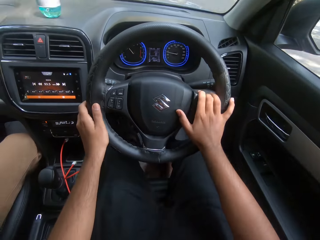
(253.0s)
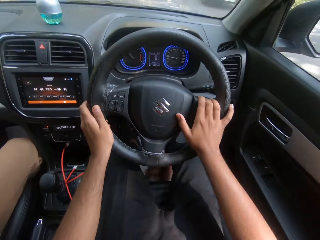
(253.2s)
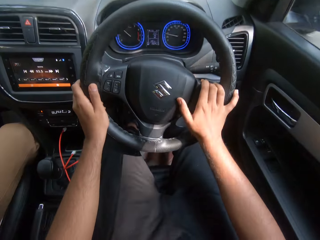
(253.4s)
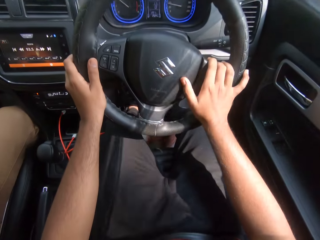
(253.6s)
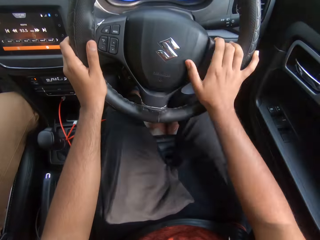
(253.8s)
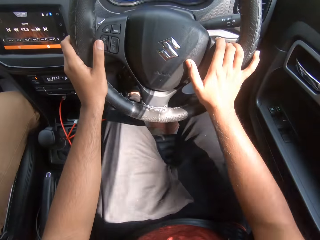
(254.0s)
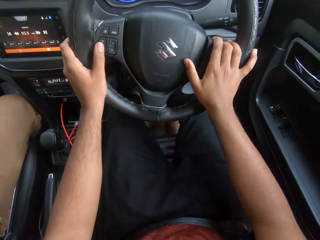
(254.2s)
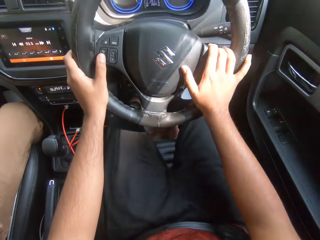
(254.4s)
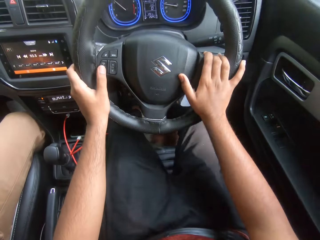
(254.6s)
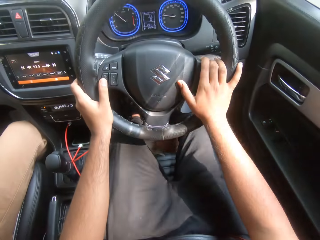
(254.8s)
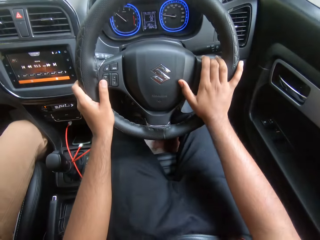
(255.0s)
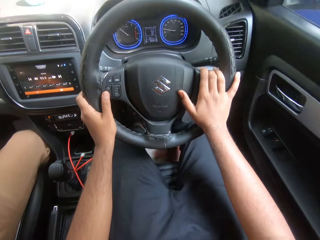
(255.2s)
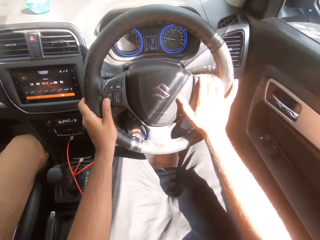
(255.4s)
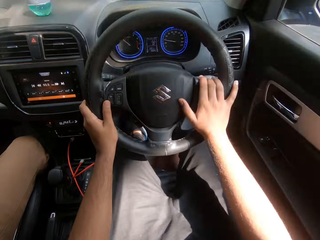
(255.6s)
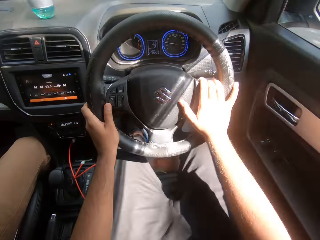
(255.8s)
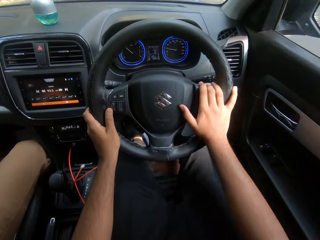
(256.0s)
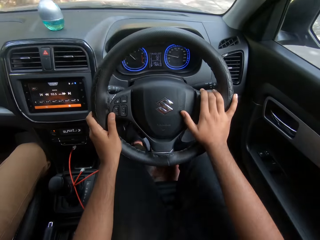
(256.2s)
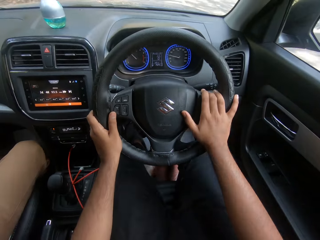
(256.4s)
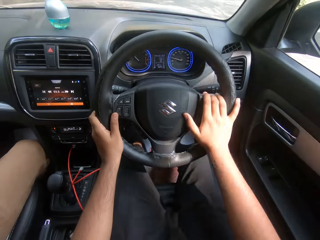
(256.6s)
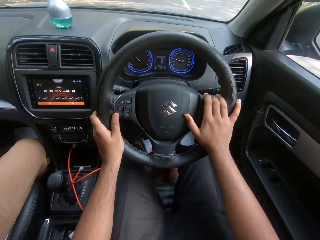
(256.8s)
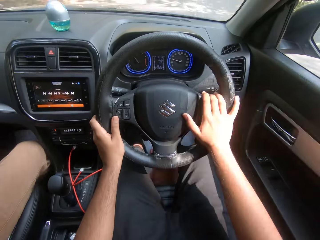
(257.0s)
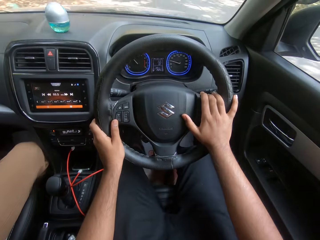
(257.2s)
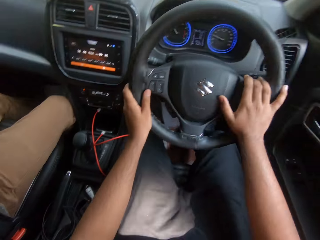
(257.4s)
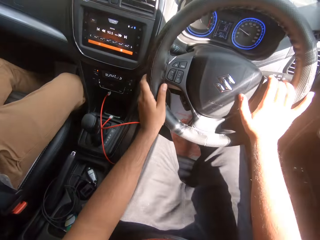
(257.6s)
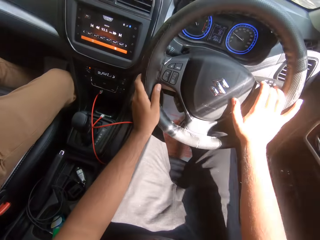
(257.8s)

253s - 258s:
A motorcycle drives past the camera wearer.

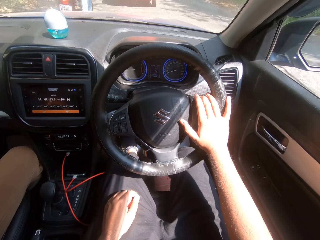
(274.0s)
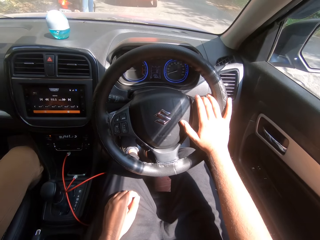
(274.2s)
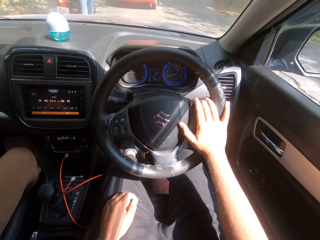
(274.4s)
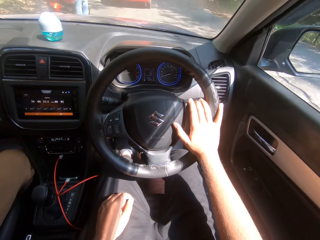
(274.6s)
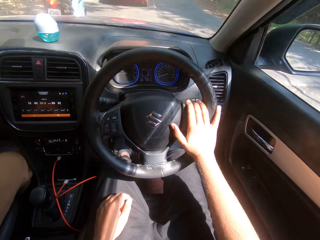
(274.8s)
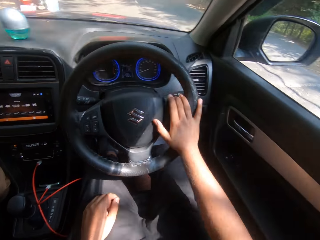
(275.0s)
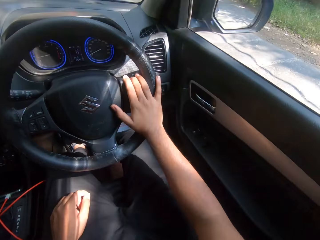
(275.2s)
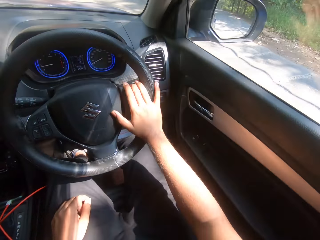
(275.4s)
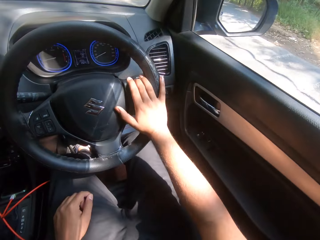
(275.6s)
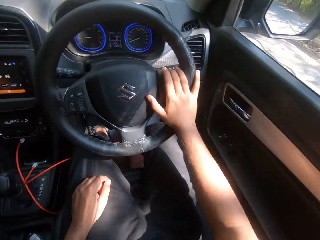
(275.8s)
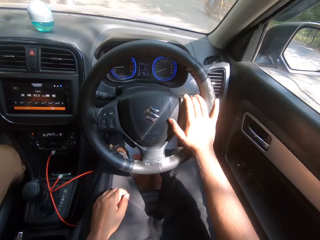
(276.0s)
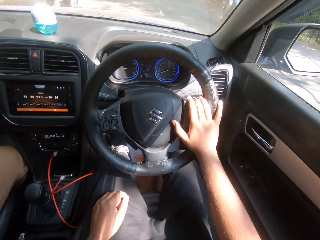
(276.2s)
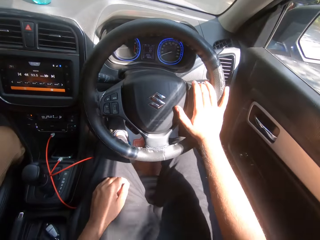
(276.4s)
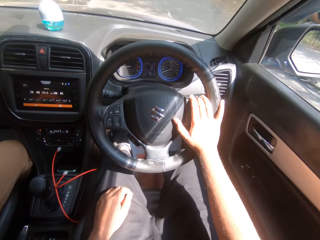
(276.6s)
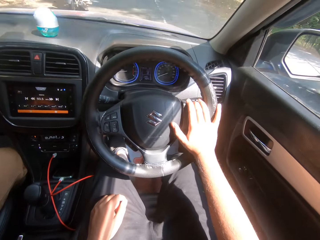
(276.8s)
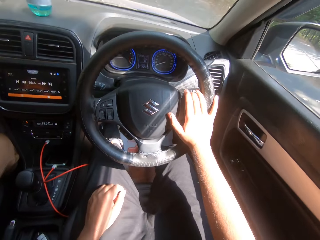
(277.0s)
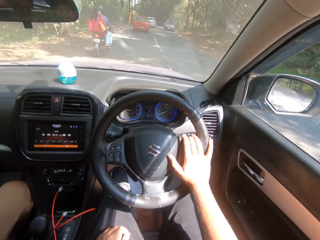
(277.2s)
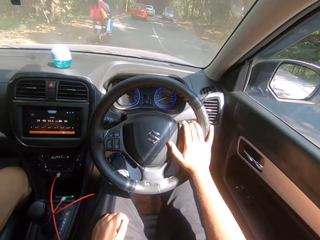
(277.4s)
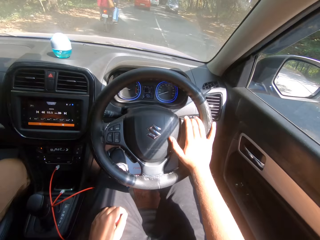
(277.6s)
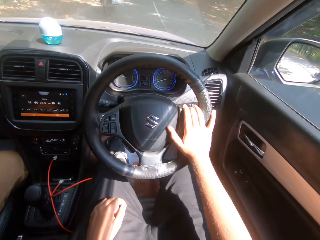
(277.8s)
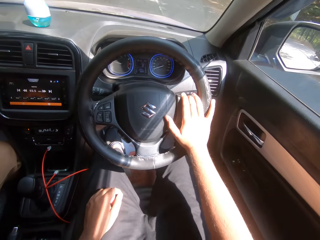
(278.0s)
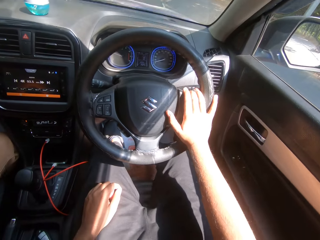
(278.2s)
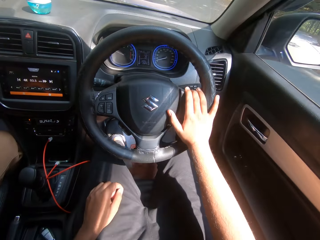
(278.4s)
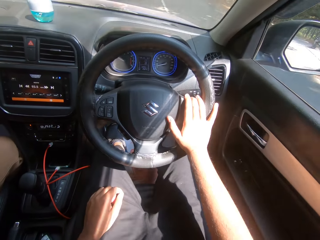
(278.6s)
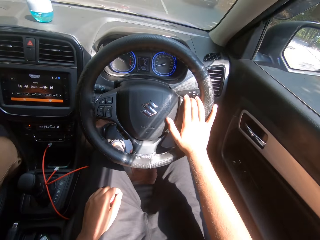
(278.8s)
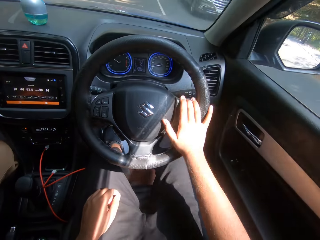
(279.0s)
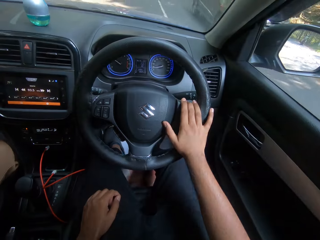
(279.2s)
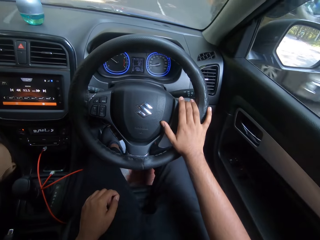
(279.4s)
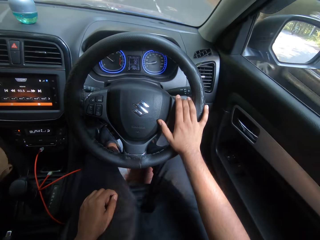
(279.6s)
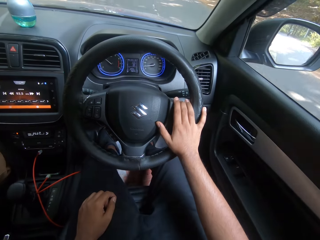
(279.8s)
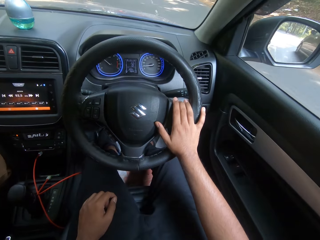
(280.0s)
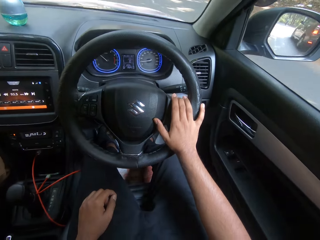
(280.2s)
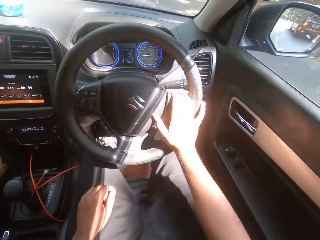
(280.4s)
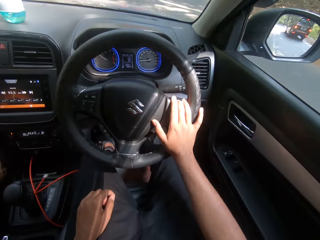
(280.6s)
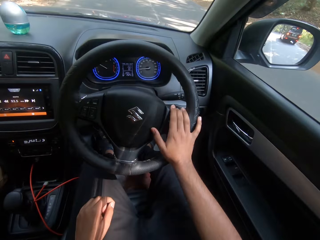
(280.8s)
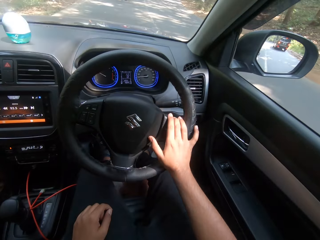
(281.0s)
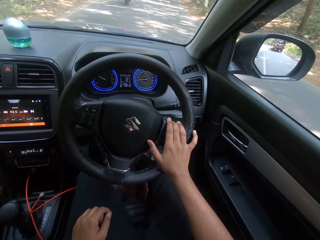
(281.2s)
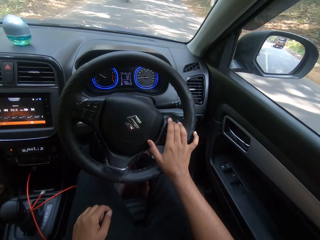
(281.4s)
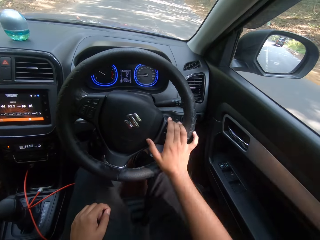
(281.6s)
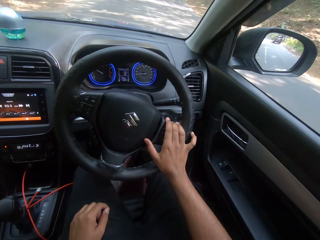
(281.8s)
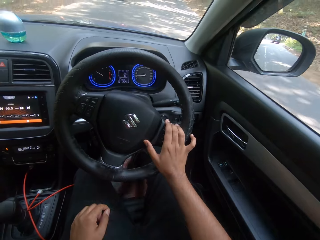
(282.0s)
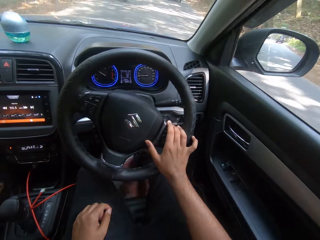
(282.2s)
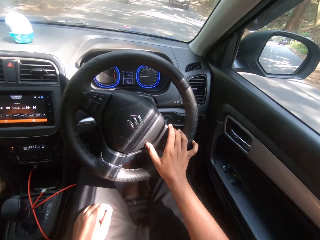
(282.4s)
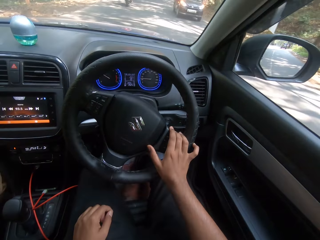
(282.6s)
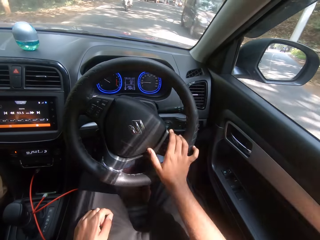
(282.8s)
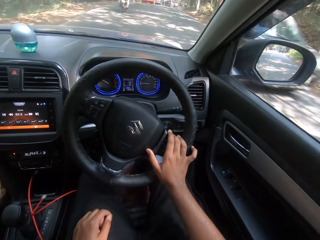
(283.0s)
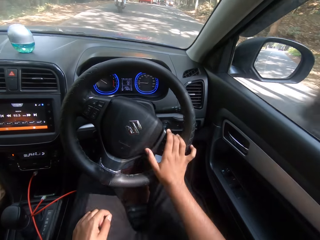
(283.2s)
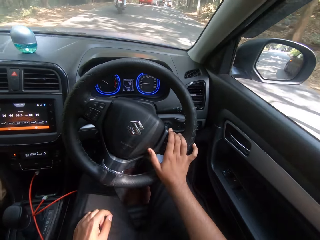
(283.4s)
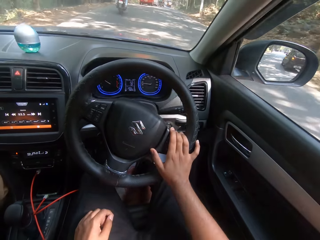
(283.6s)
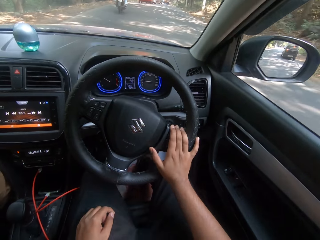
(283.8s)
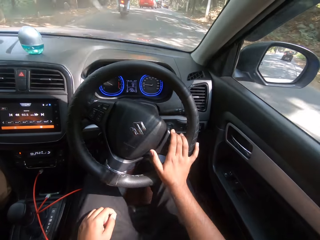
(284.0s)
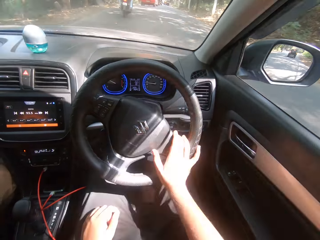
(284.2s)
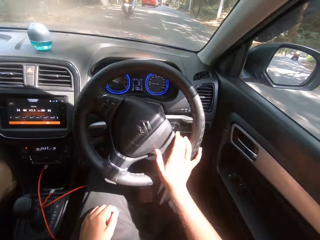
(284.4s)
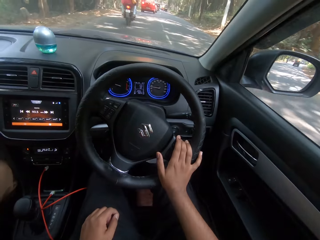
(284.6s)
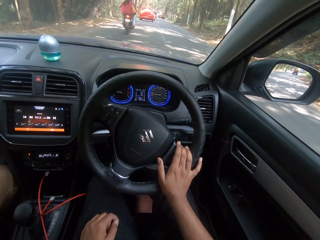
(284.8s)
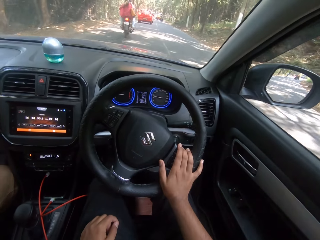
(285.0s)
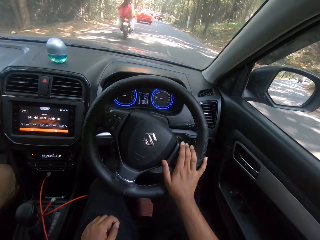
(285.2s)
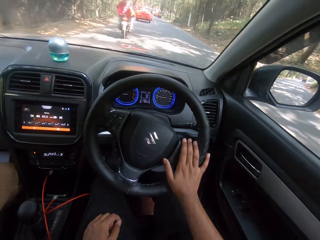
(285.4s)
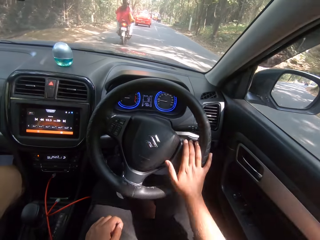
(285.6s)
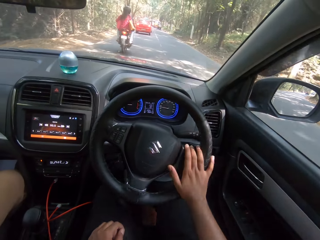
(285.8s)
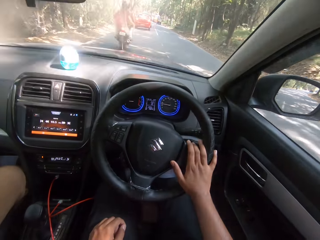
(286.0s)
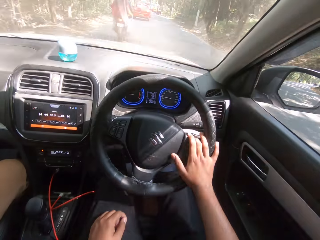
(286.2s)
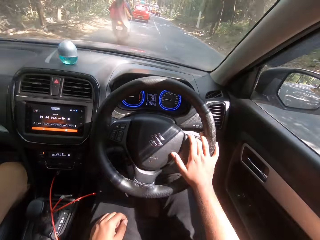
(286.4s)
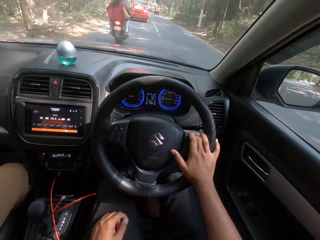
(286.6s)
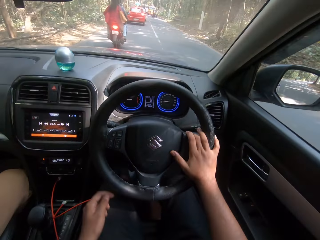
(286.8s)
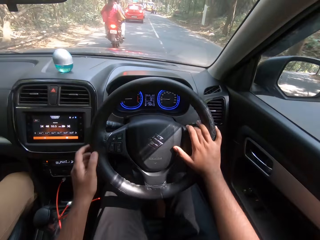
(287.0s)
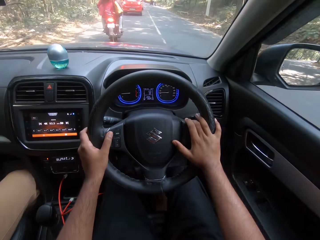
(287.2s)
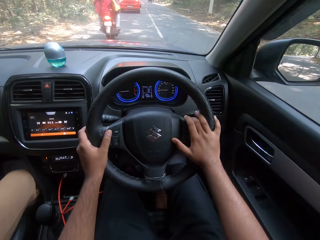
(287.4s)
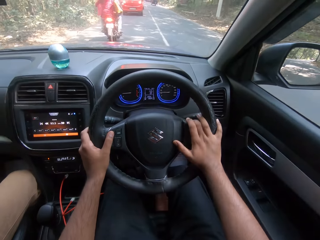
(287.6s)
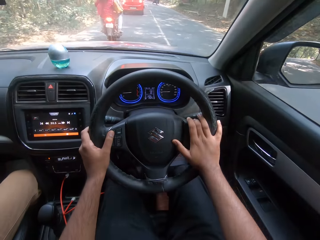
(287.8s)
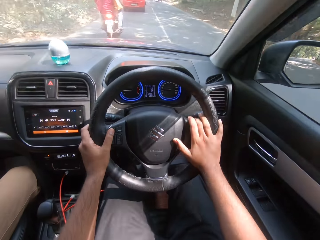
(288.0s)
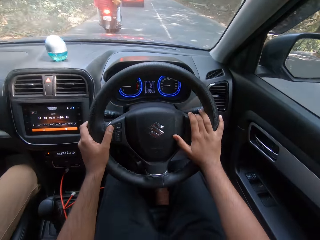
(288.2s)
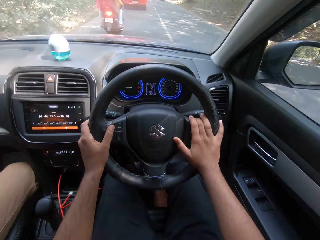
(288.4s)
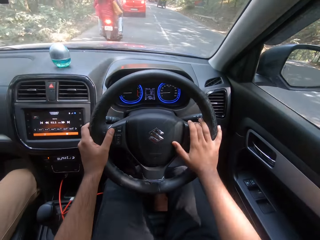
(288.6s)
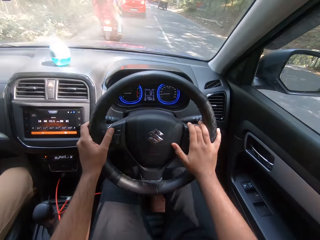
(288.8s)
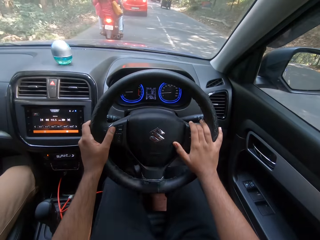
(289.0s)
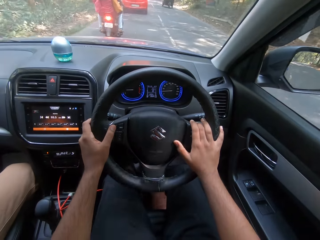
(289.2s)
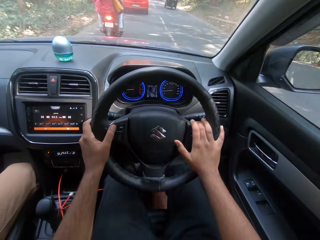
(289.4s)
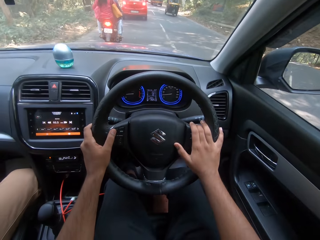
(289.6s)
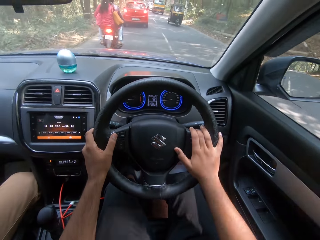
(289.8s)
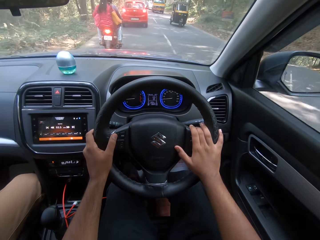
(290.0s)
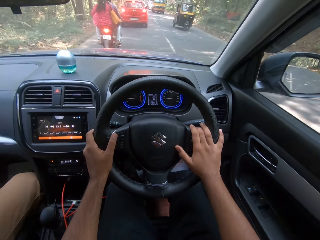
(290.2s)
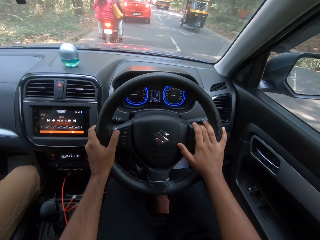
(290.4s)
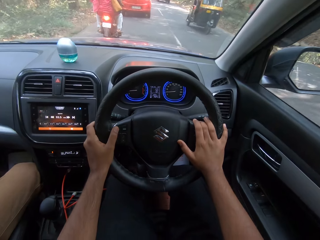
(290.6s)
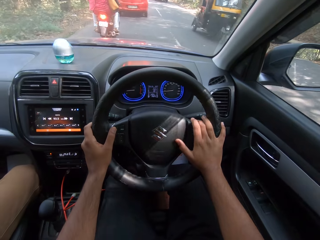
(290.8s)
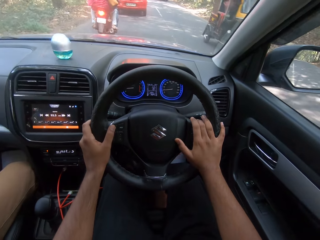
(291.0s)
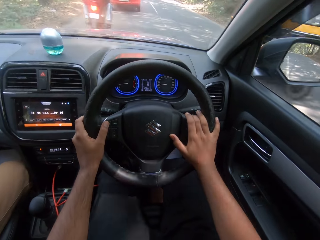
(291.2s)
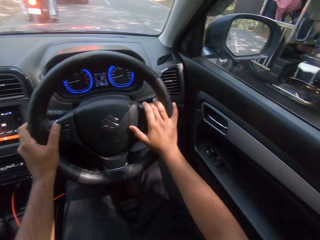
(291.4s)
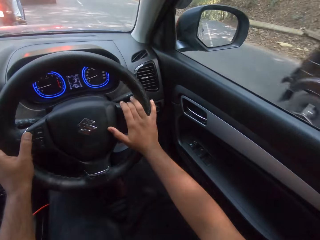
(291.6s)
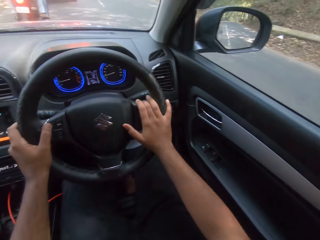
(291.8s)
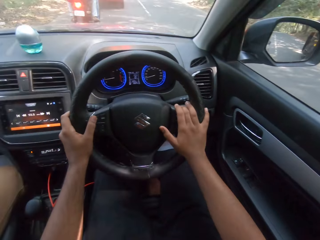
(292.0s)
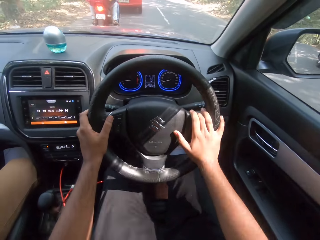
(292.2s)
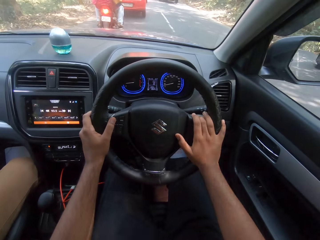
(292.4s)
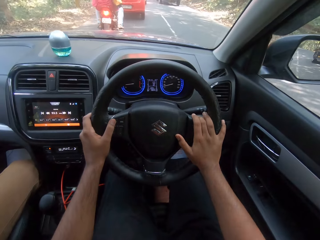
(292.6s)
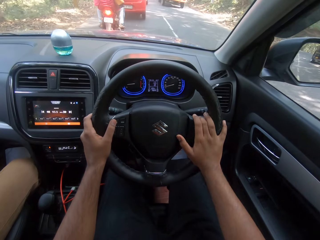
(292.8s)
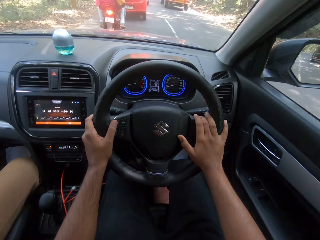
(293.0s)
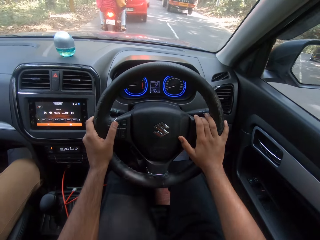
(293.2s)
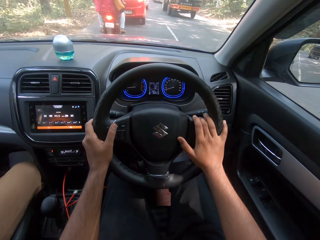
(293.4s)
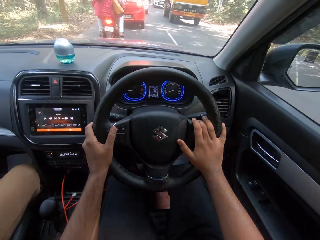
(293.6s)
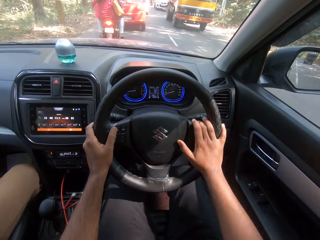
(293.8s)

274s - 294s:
A motorcycle drives past the camera wearer. A car drives past him. A car drives past him again. The camera wearer drives the car with his hands. A tricycle drives past him.
